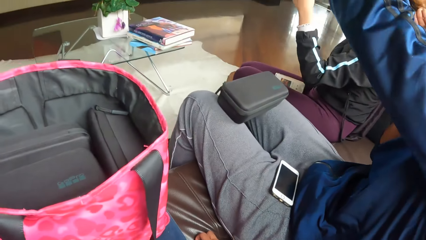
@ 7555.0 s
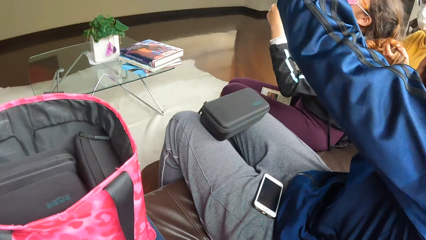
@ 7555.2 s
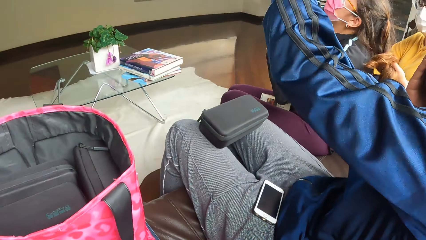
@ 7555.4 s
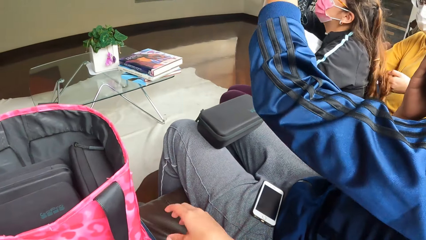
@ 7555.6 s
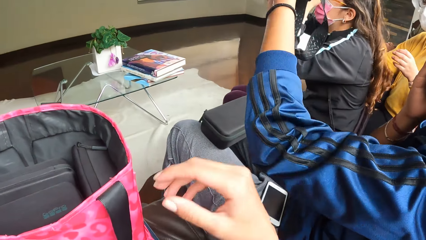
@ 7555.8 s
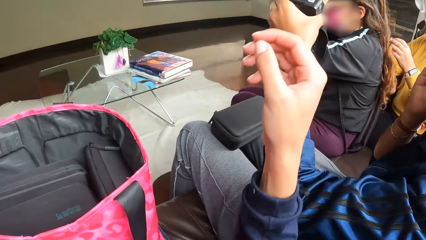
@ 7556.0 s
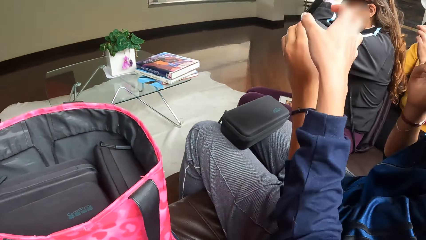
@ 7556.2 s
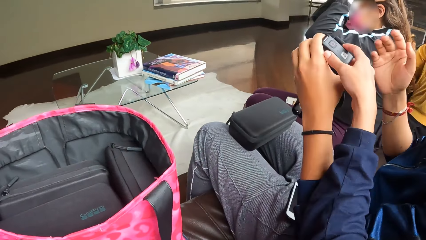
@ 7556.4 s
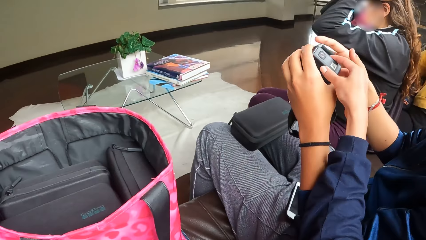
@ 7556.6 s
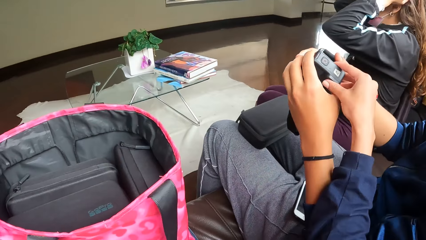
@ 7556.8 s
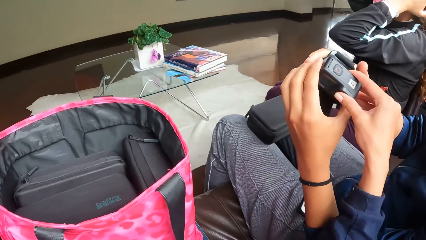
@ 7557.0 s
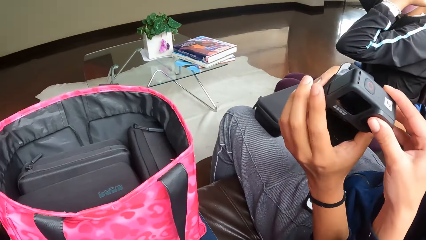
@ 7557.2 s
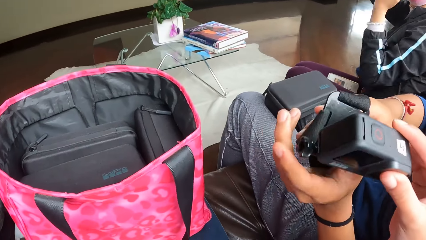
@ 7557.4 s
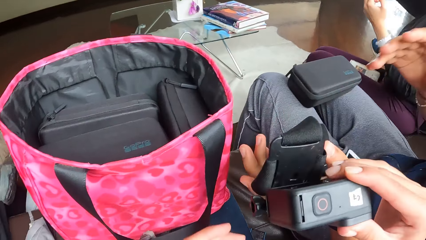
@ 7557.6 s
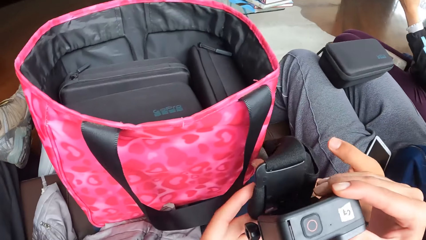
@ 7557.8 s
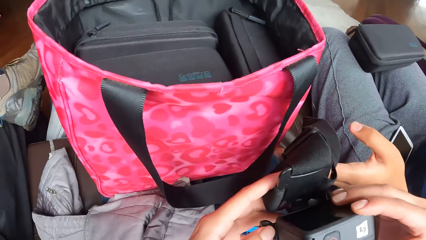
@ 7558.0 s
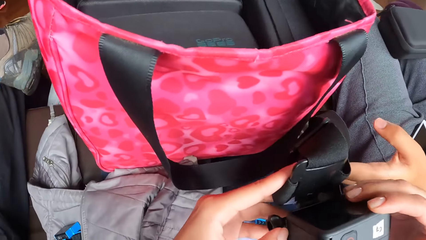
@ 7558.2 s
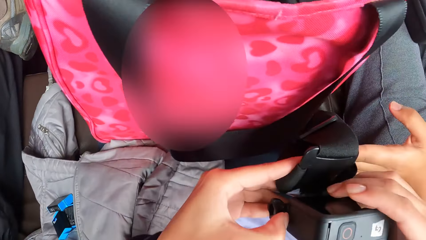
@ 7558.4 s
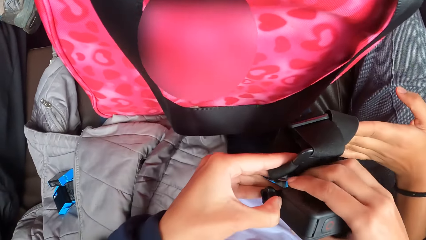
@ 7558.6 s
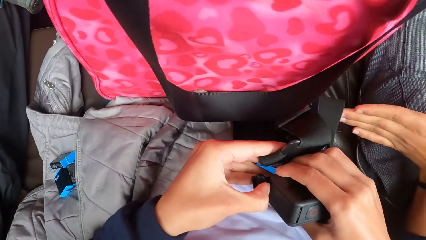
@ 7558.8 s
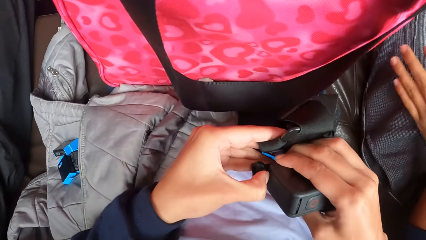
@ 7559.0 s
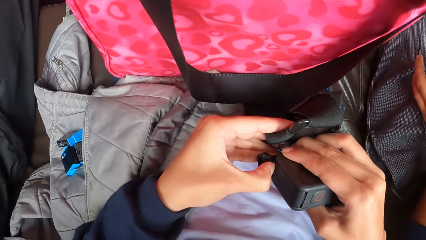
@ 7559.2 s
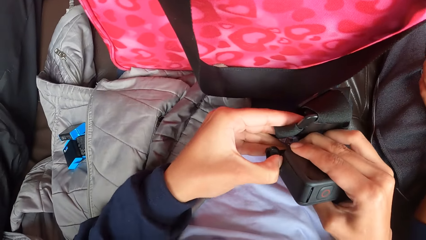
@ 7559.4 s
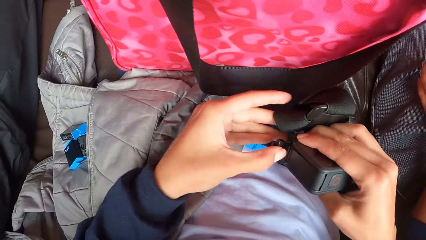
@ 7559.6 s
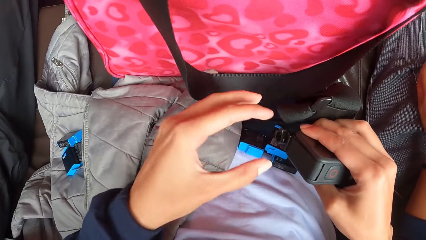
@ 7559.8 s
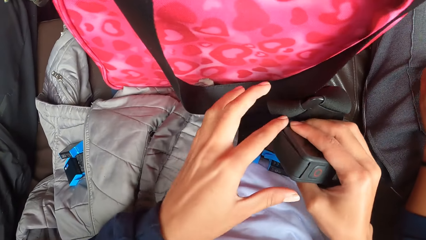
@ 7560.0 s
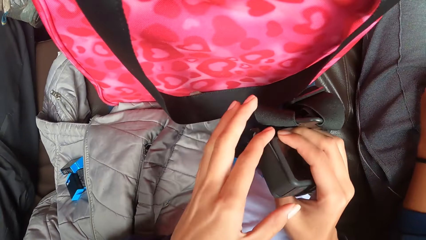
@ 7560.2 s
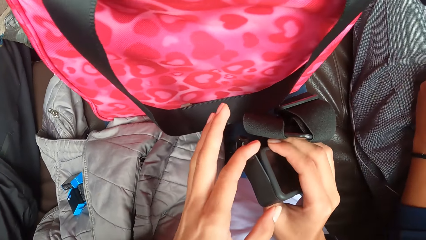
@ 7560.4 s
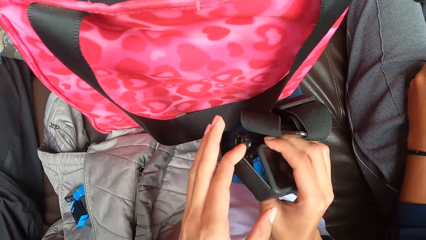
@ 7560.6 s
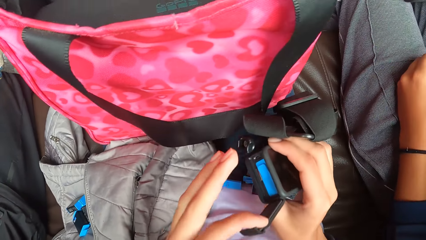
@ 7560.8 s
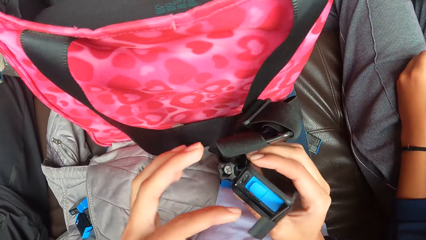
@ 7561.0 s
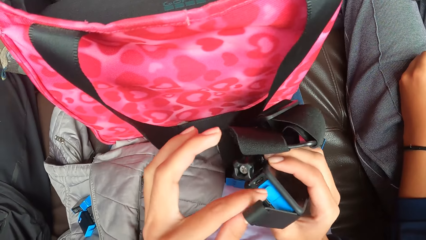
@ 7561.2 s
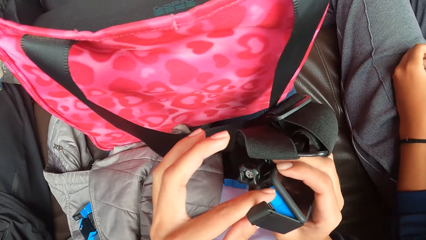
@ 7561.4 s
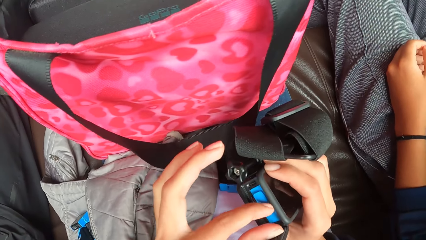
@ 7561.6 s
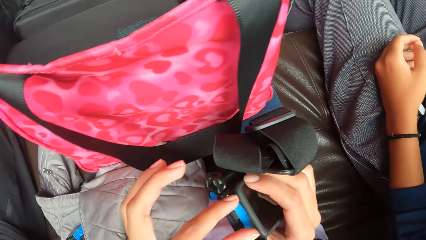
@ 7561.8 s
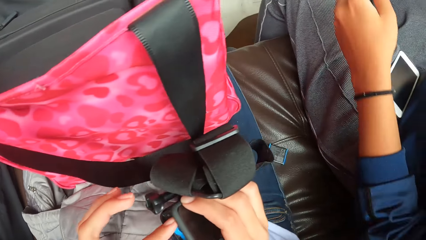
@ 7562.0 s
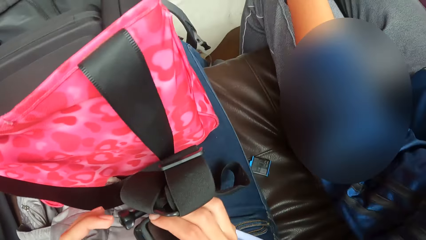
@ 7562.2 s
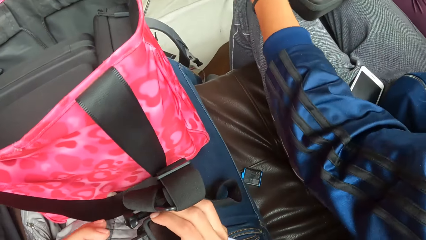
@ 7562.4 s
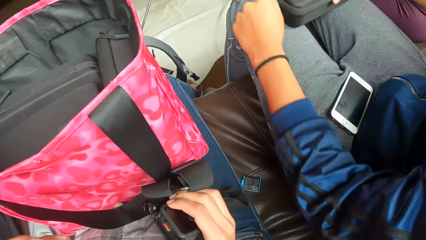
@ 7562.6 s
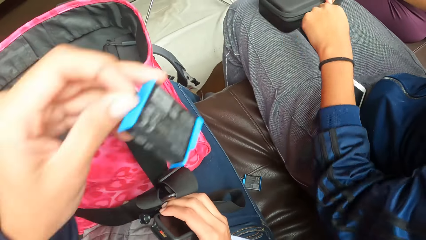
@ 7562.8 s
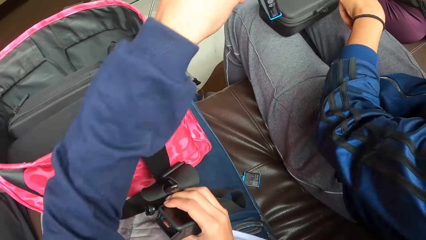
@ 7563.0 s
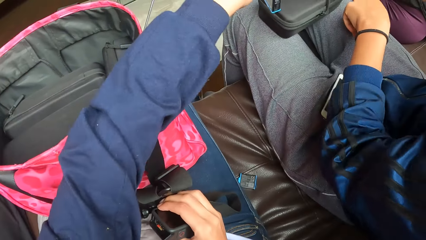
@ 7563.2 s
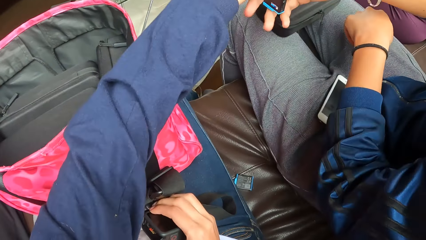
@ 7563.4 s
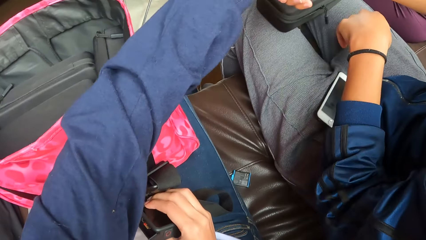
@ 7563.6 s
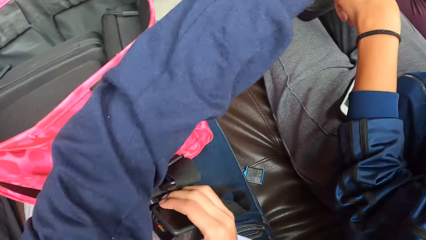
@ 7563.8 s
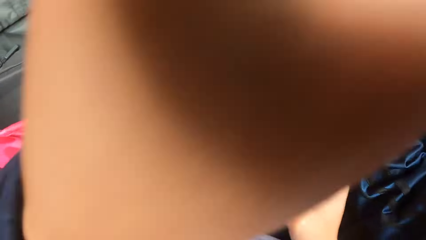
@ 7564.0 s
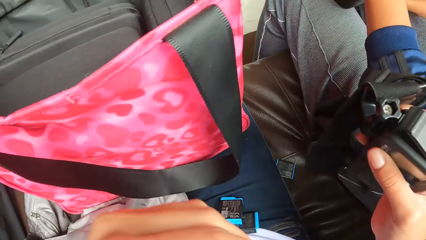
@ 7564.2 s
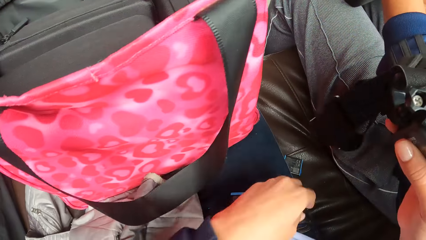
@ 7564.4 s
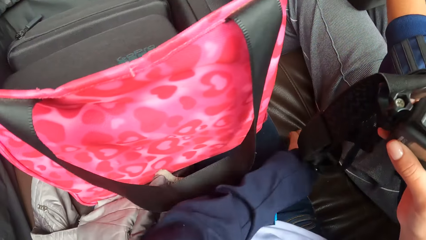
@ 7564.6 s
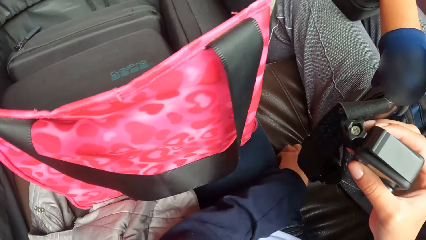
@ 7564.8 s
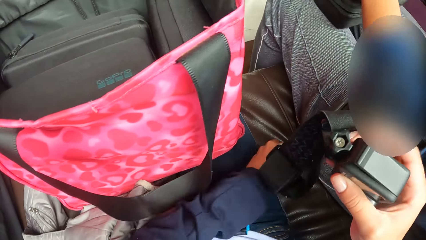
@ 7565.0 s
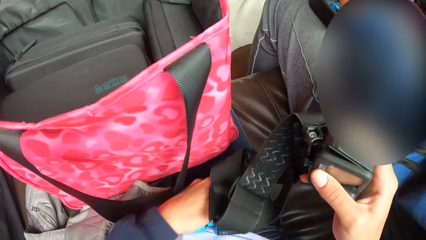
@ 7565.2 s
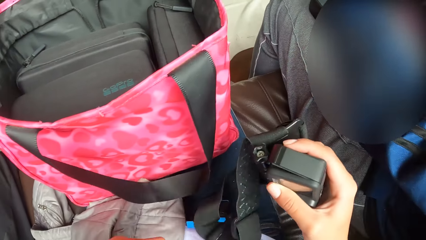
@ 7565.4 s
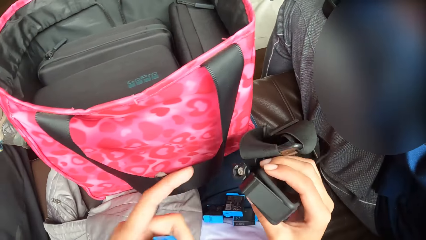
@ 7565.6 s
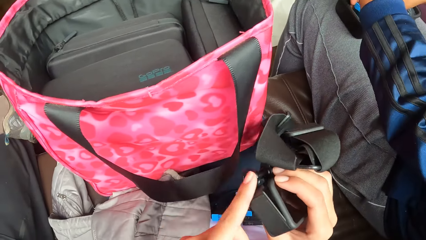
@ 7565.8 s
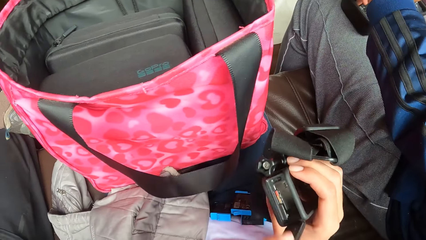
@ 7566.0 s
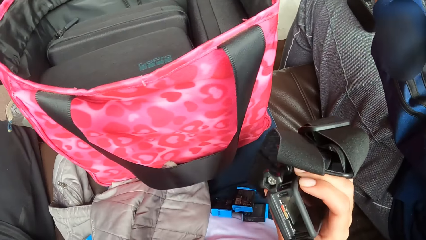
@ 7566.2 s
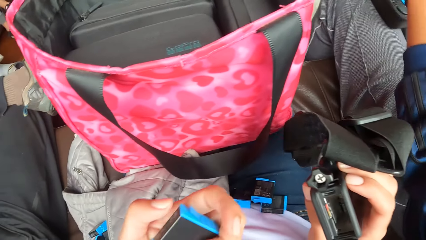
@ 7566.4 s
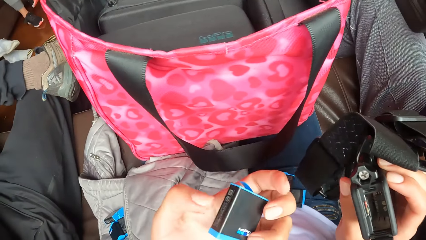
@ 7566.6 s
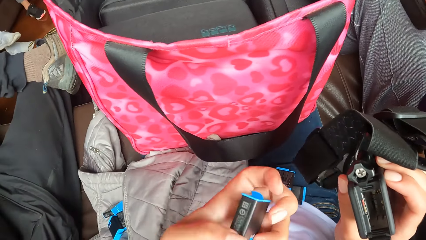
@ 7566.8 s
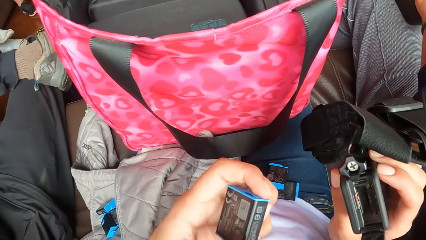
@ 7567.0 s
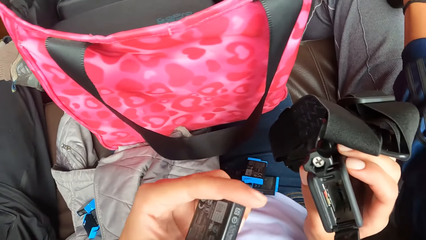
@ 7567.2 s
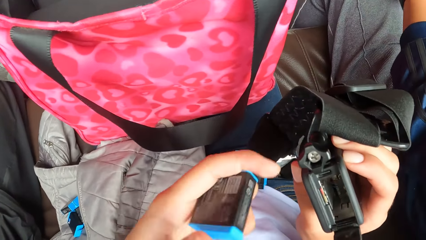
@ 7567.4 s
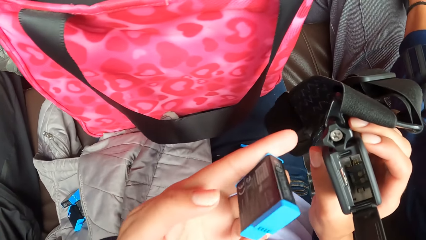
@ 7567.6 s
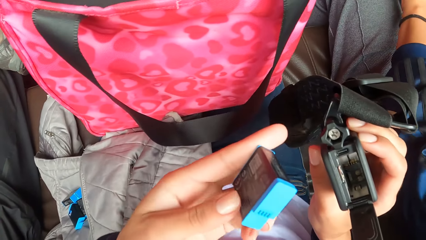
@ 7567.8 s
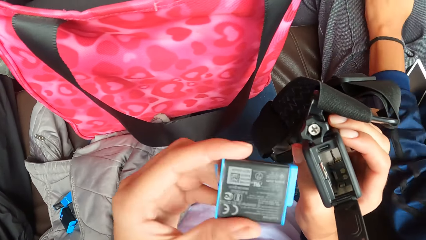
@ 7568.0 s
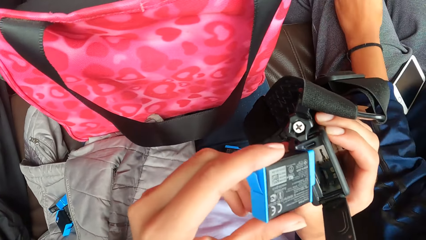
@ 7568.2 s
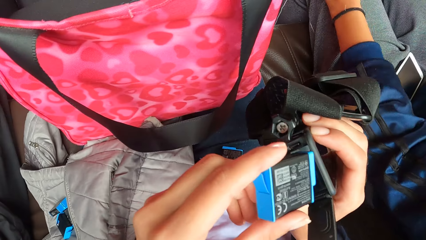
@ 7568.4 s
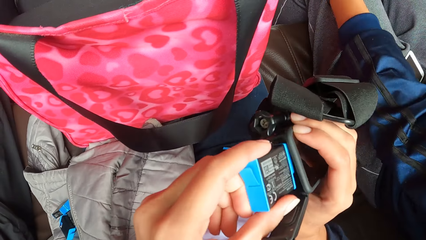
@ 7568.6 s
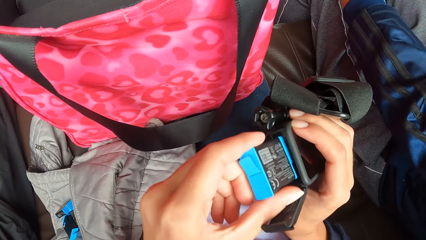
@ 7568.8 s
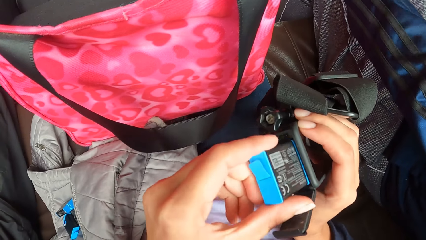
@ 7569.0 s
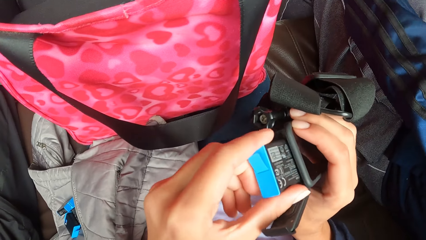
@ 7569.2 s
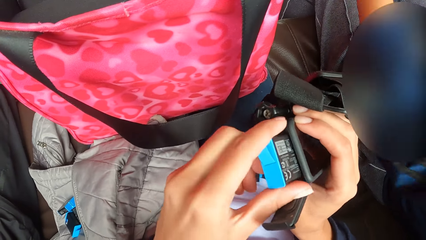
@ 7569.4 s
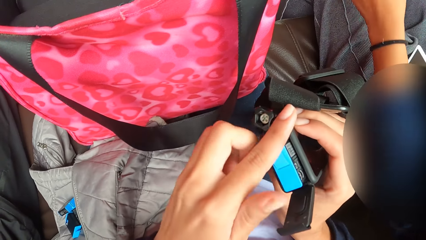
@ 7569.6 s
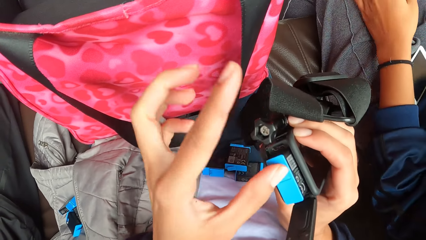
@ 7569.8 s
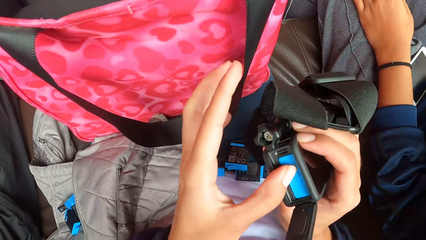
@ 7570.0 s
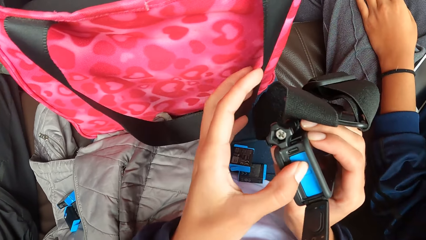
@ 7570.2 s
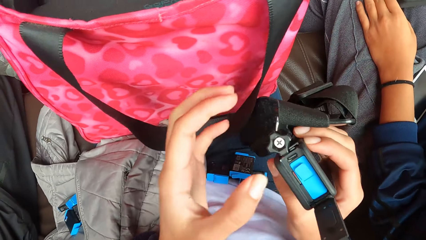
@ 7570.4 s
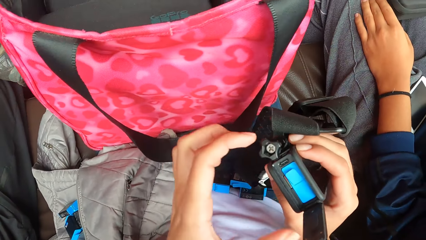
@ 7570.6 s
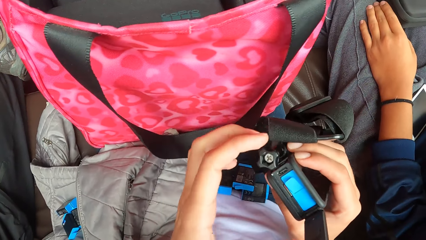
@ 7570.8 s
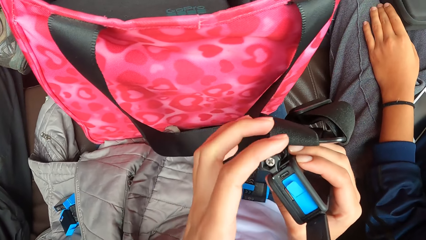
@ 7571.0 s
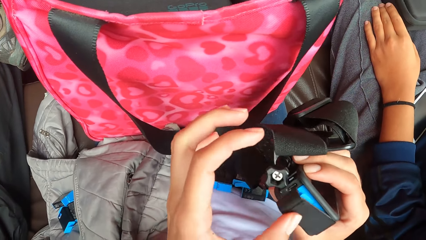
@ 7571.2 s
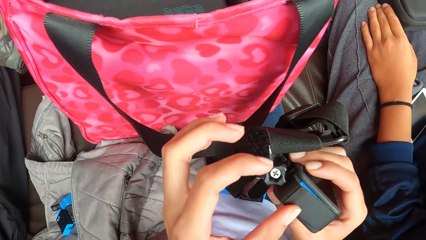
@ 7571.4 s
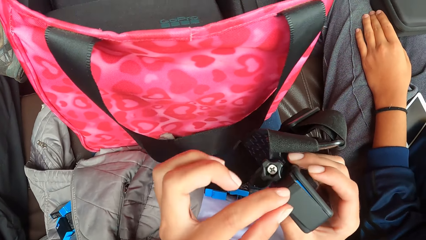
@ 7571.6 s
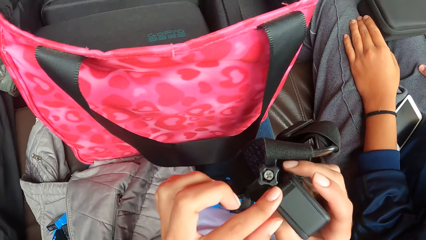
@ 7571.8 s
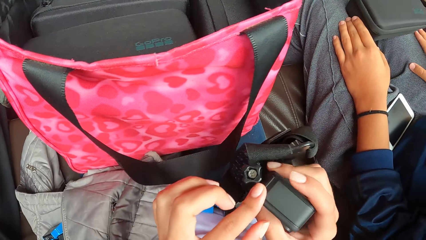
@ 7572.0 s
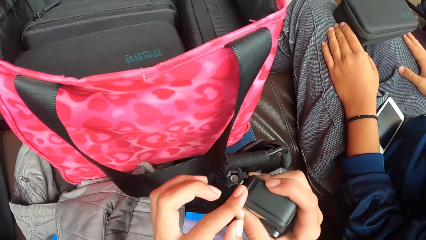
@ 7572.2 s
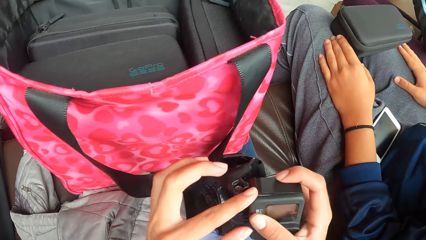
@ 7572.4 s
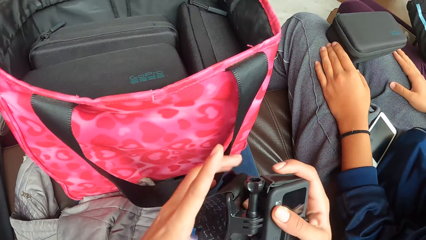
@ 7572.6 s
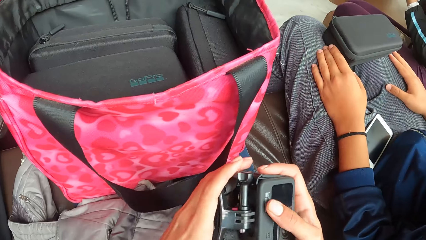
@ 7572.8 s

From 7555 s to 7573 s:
The camera wearer raises her right hand. She holds a camera in a woman's hands. She collects the head camera from the woman with her right hand. She opens the head camera with her left hand. She removes the battery from the head camera with her left hand. The woman stretches her left hand, and collects the battery from the camera wearer. The camera wearer places the battery in the woman's right hand. She opens the camera with her left hand. She holds the battery in her left hand. She puts the battery into the head camera with her left hand. She closes the head camera with her left hand.
